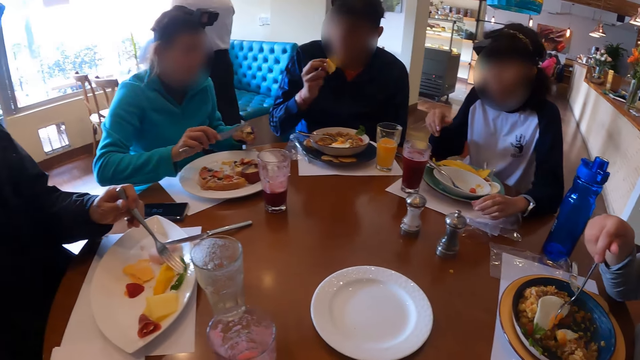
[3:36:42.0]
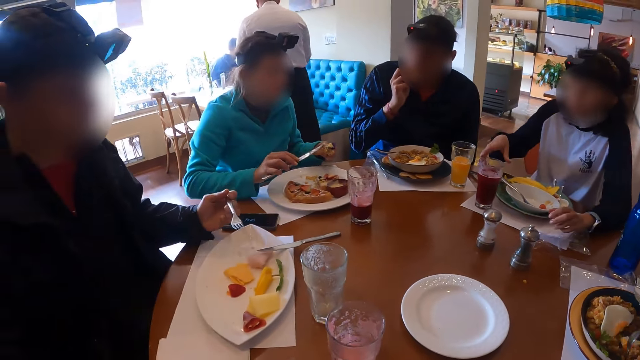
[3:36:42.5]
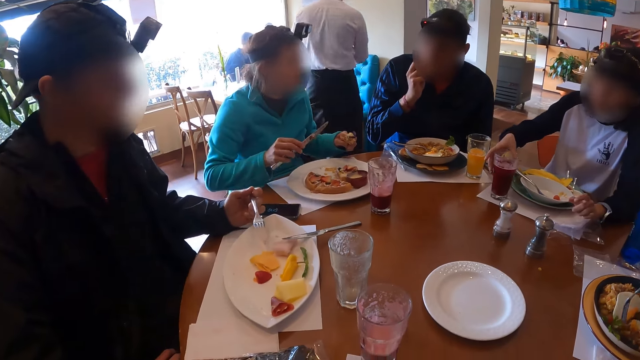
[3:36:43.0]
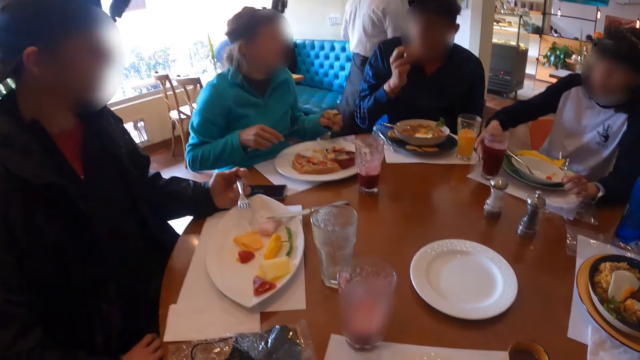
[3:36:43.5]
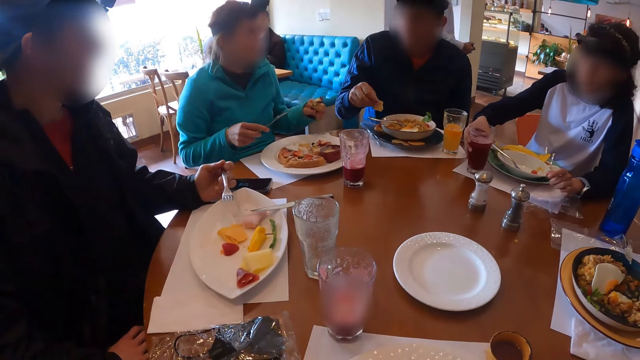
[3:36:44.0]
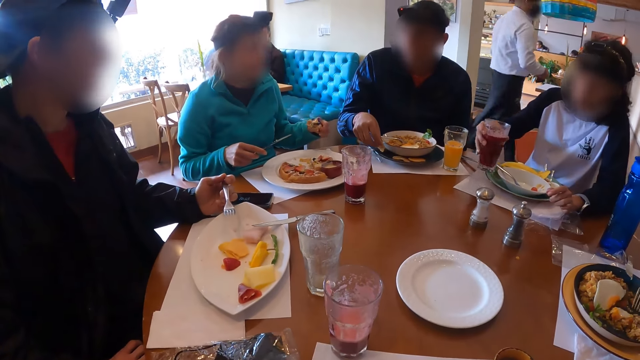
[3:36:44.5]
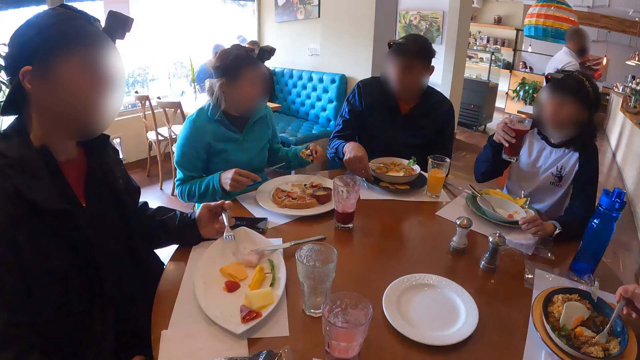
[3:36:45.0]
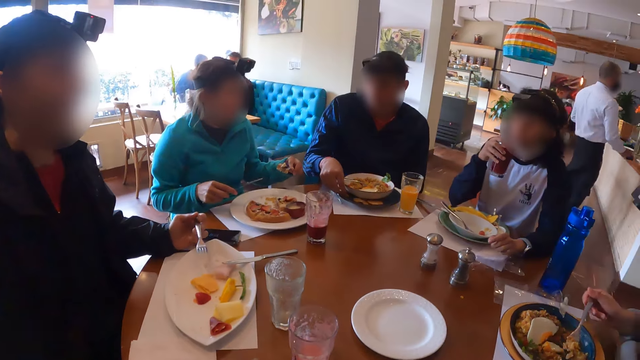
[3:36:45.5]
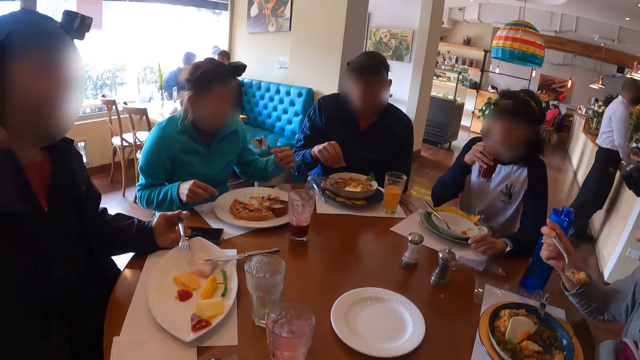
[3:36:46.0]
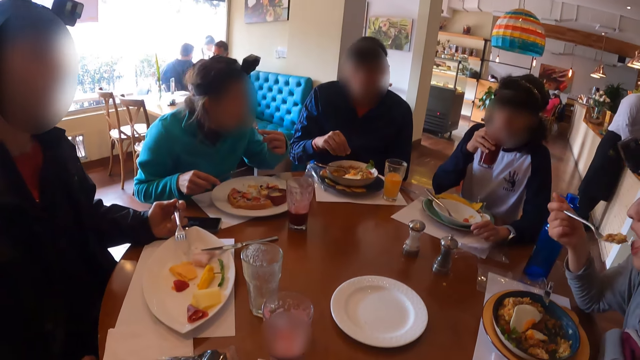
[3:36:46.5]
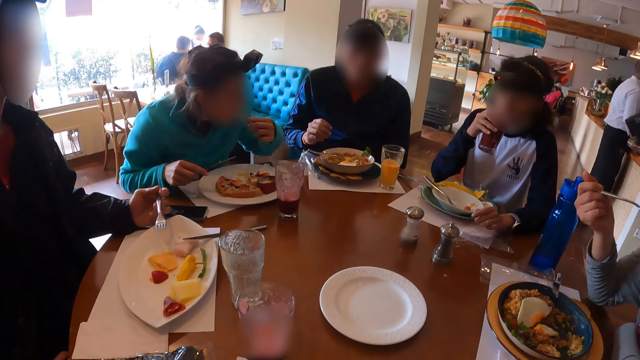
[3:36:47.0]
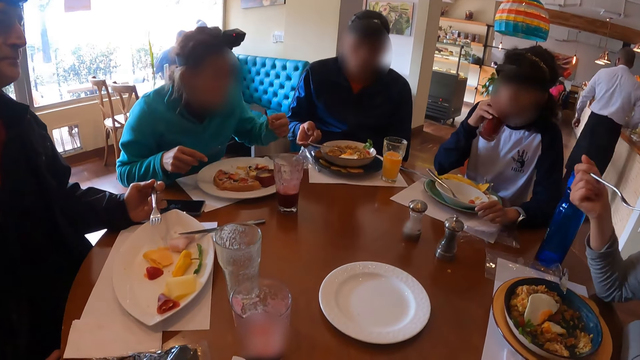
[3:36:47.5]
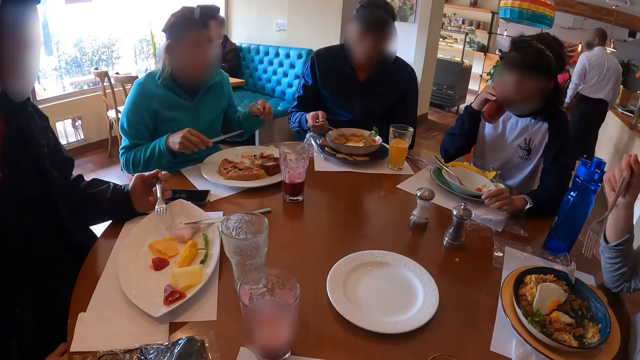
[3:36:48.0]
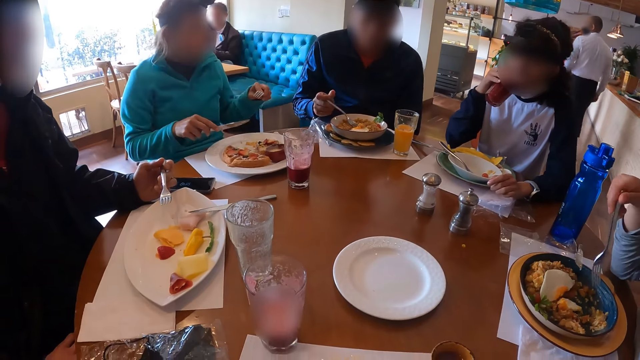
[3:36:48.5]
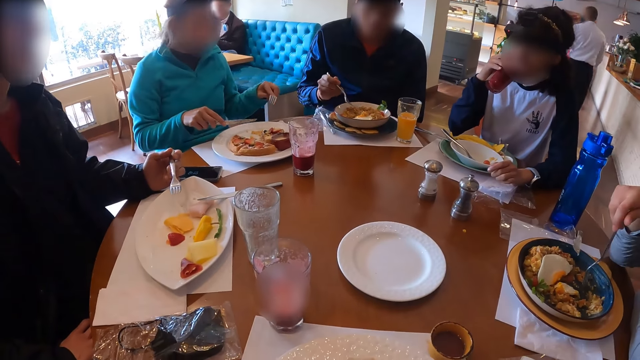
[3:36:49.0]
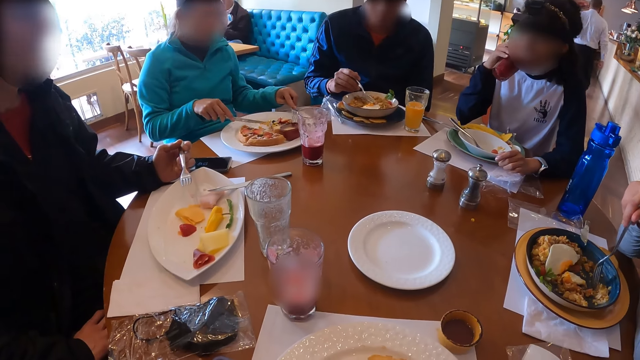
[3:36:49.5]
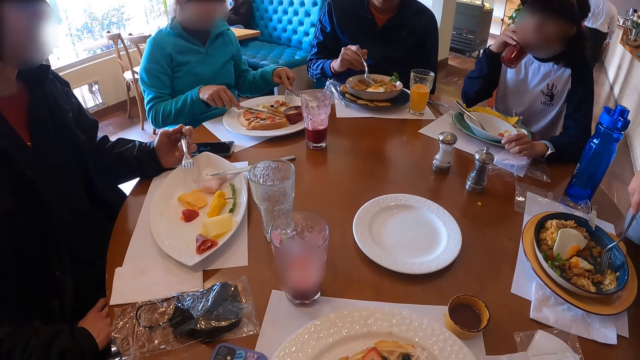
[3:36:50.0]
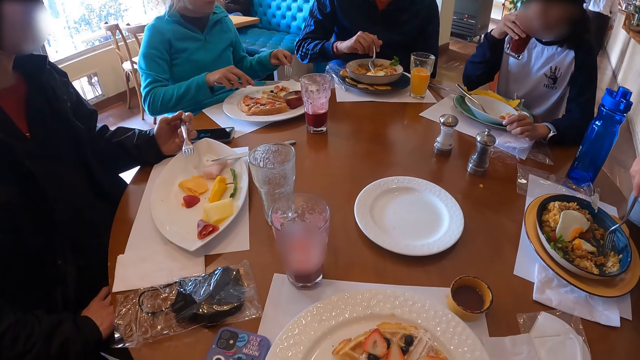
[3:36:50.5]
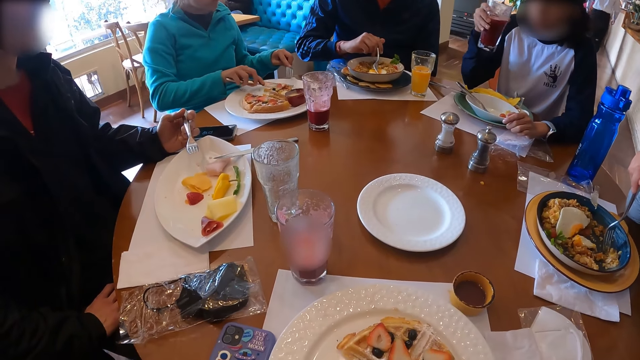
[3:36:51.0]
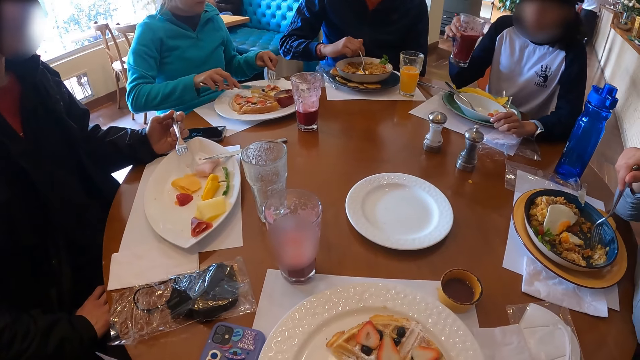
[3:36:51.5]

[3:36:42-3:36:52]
A man picks chips from the plate on the table with his right hand into his mouth. A woman picks up a glass cup on the table with her right hand. The man drops the chip in the plate with his right hand. Another woman eats food from the plate on the table with the fork in her right hand. Another woman eats food from the plate on the table with the fork in her left hand. The first woman drinks from the glass cup in her right hand. The man eats food from the plate on the table with the fork in his right hand. The third woman takes food from the plate on the table with the fork and table knife in her hands into her mouth.

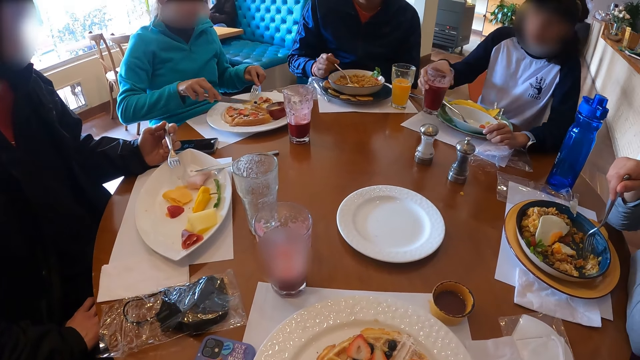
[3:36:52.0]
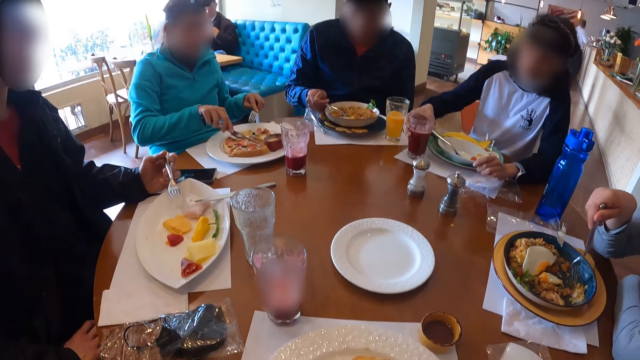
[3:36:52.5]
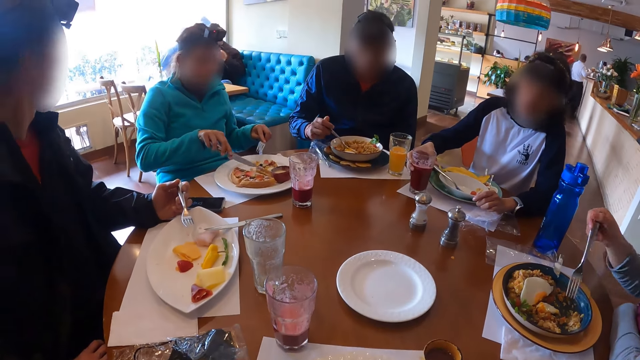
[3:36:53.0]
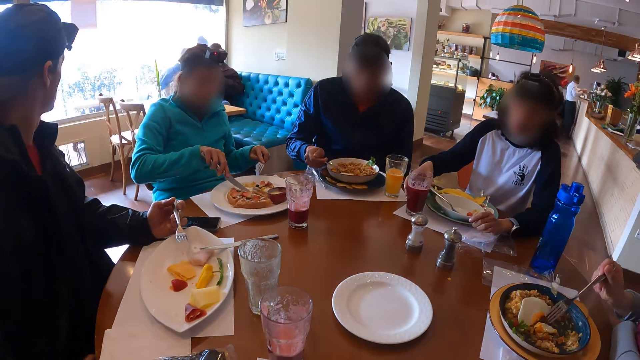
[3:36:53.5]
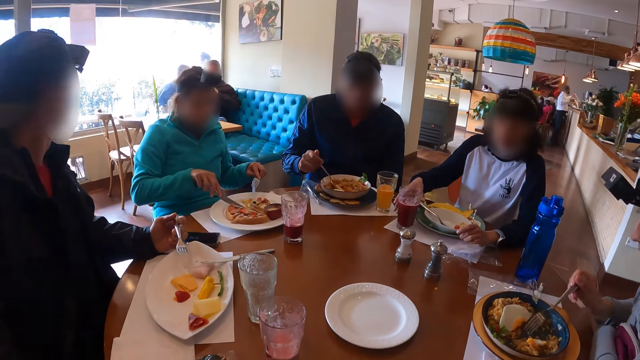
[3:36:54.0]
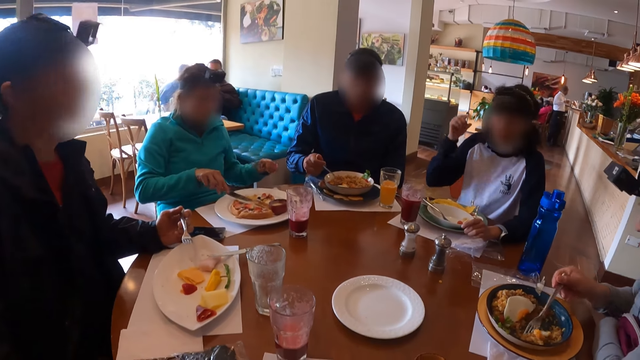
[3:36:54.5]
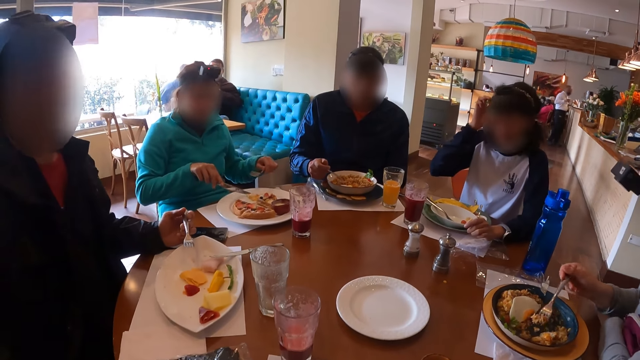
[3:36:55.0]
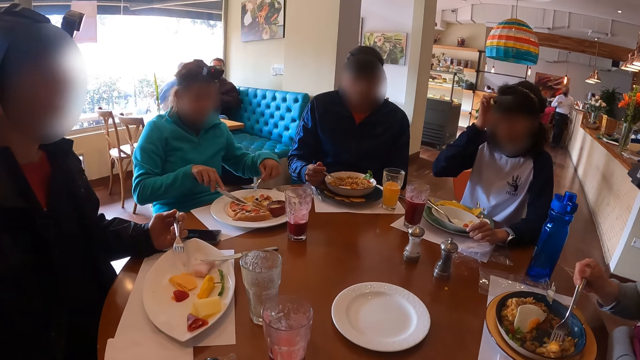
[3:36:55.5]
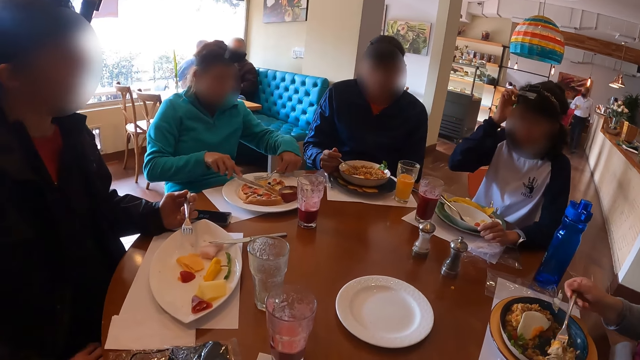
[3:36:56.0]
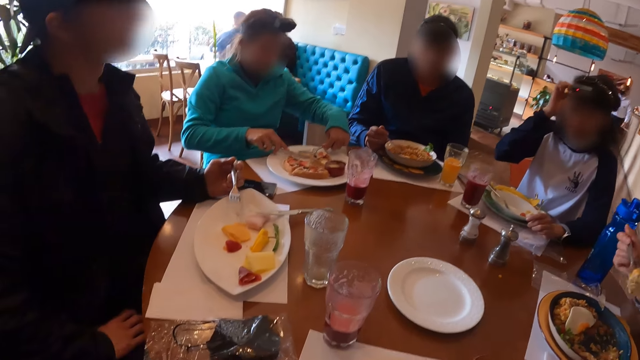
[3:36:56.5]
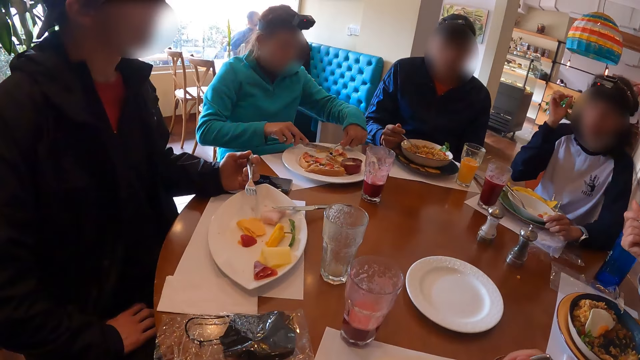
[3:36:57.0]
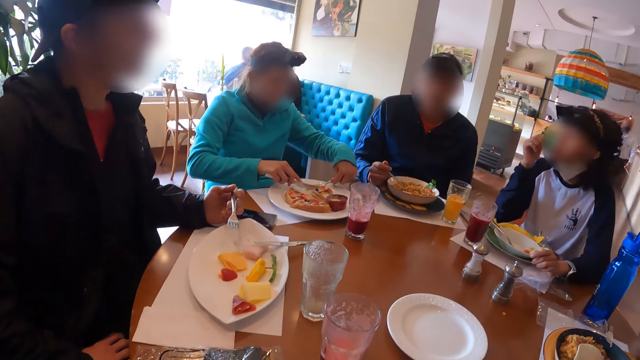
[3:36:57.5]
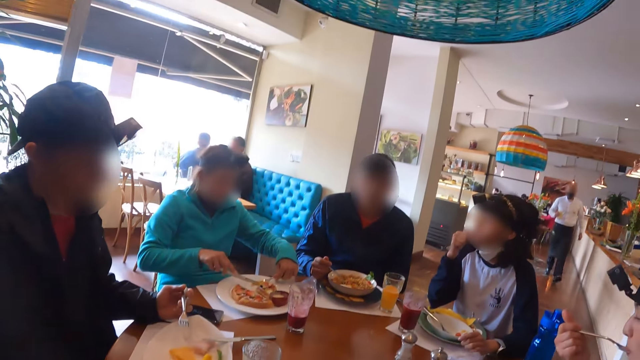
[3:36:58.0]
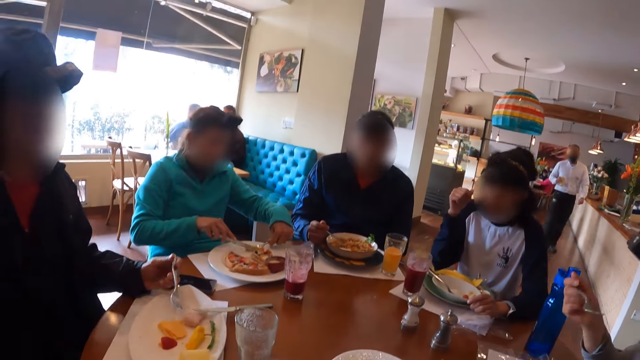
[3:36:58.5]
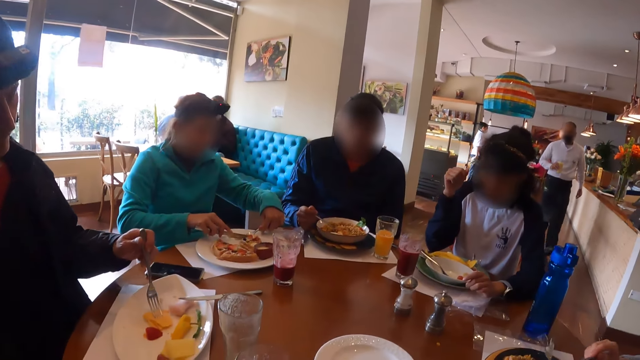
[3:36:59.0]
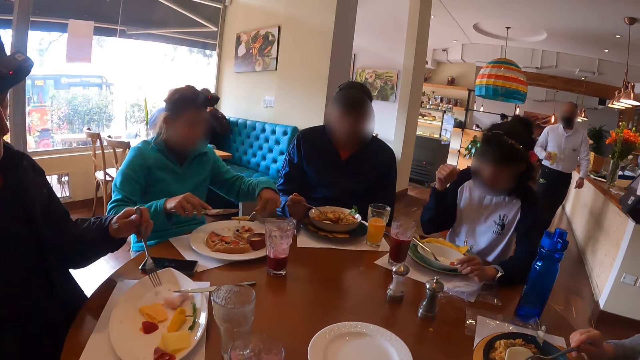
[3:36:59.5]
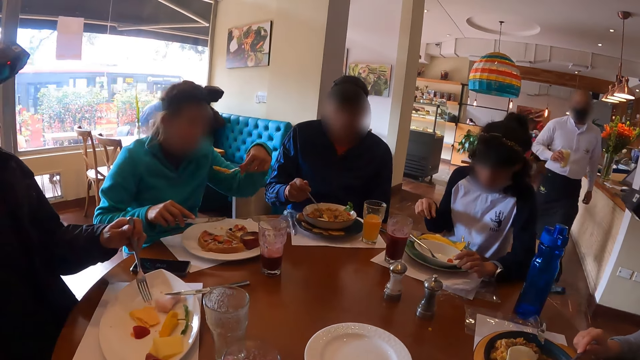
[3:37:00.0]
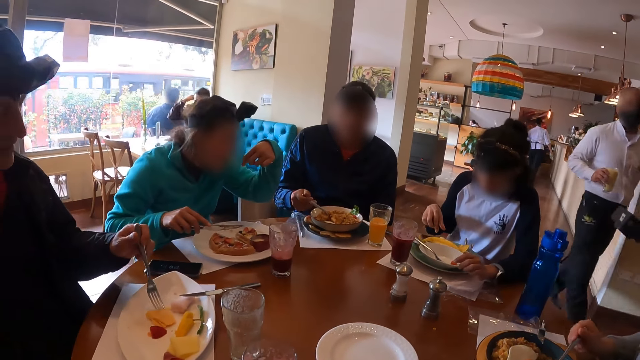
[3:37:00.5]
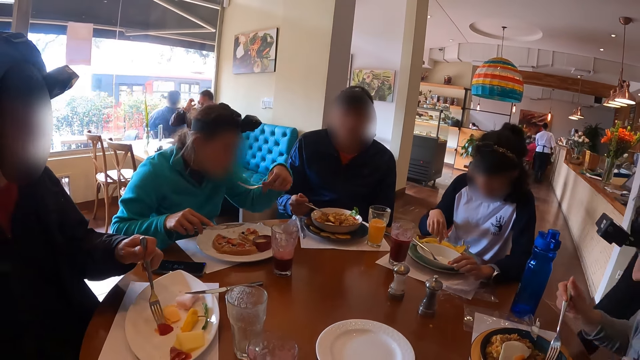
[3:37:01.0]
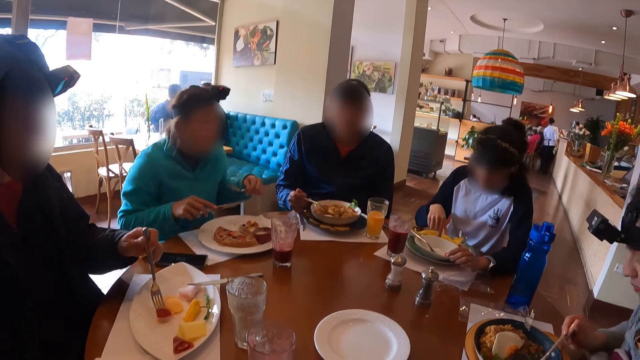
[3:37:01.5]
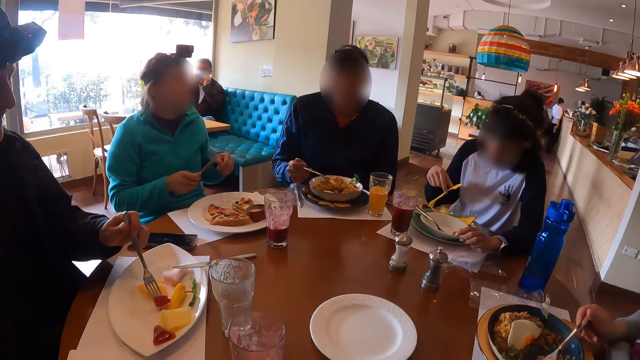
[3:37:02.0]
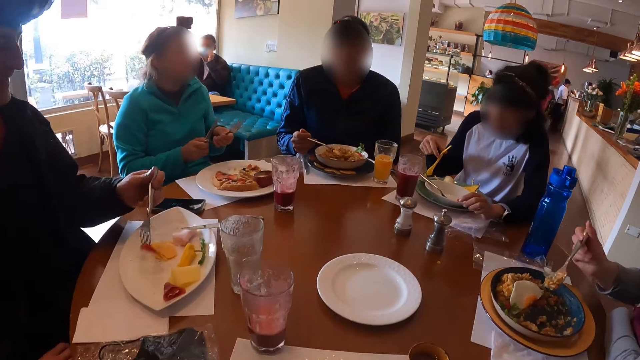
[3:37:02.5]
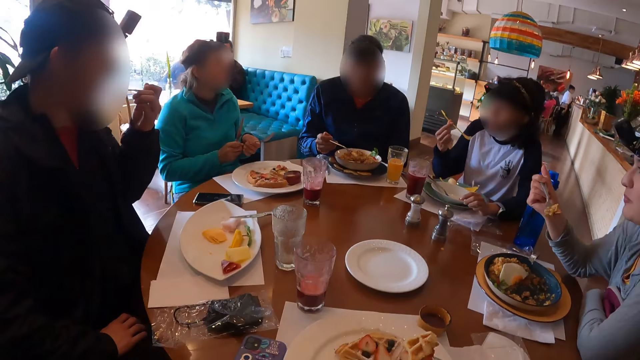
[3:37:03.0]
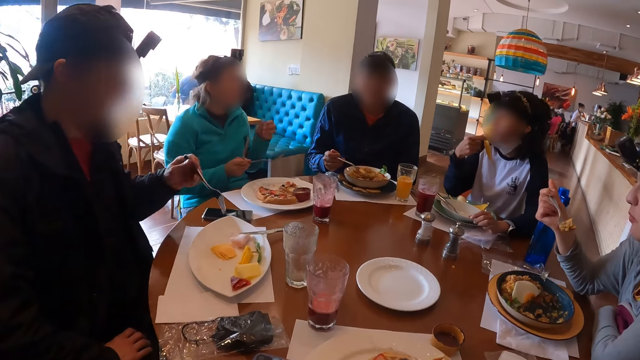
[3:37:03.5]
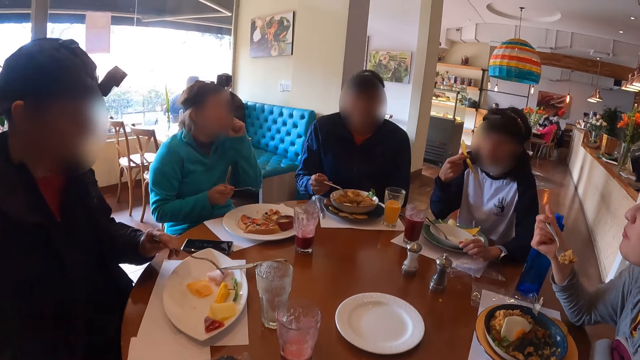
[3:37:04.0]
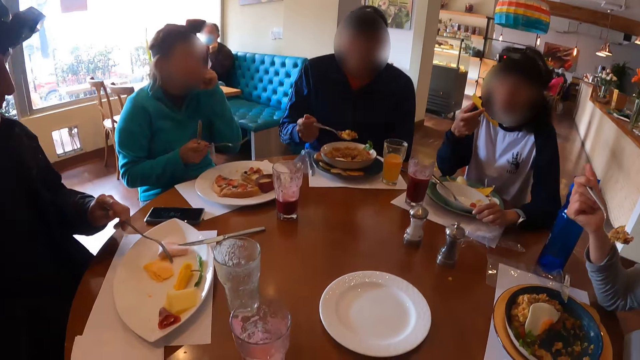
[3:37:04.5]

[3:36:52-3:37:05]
A woman drops the glass cup in her right hand on the table. Another woman eats food from the plate on the table with the fork in her right hand. The first woman touches the hair or a device on her head with her right hand. A man eats food from the plate on the table with the fork in his left hand. Another man walks around. The other woman eats food from the plate on the table with the fork in her right hand. The first woman picks a chip on the plate with her right hand. The camera wearer eats food from the plate on the table with the fork in his right hand. He, the men and the ladies eat food in a restaurant.
